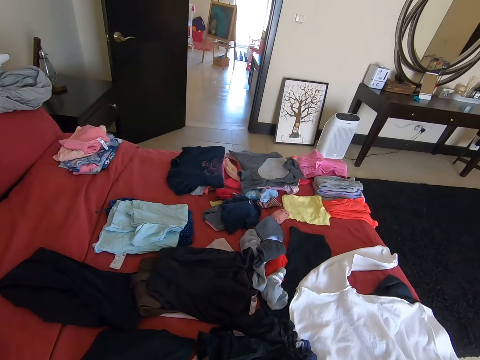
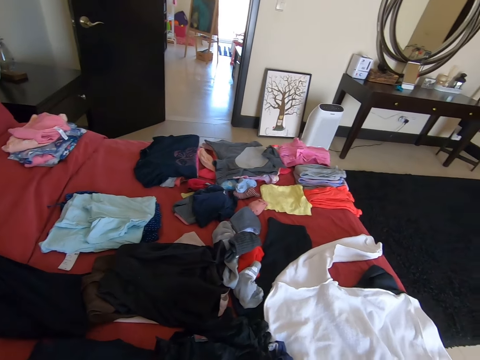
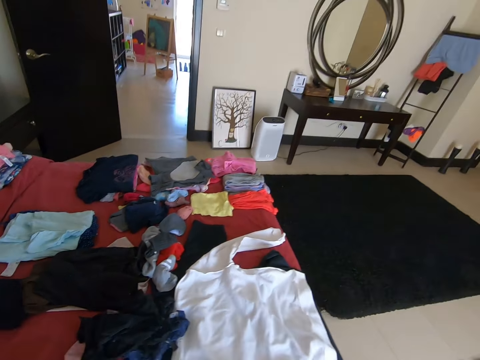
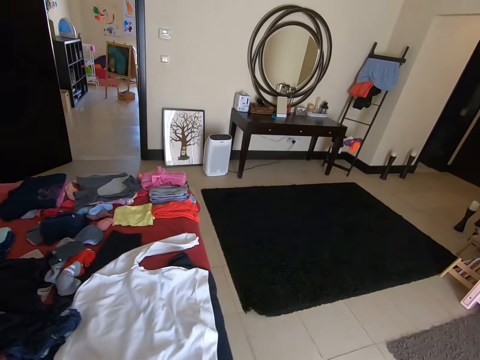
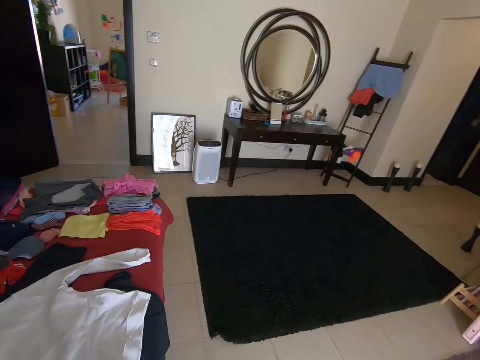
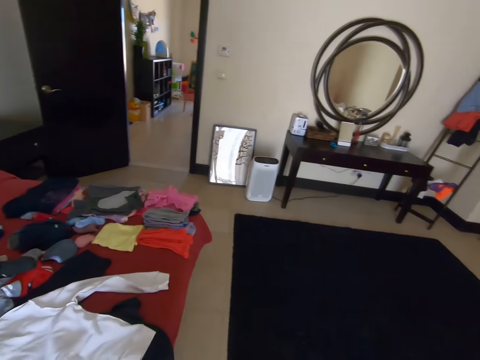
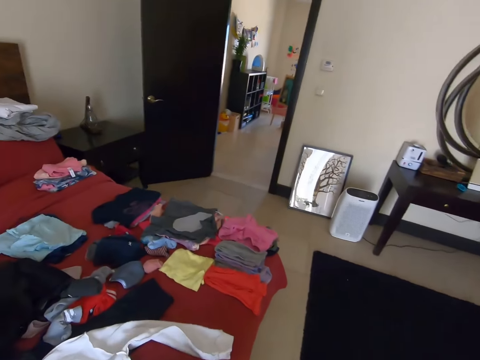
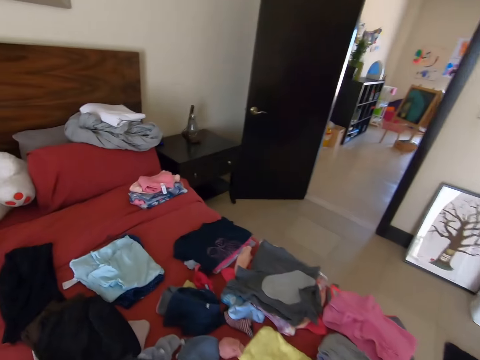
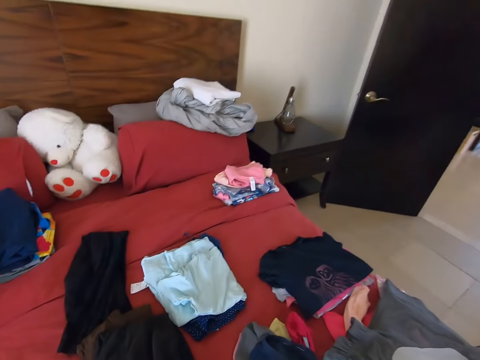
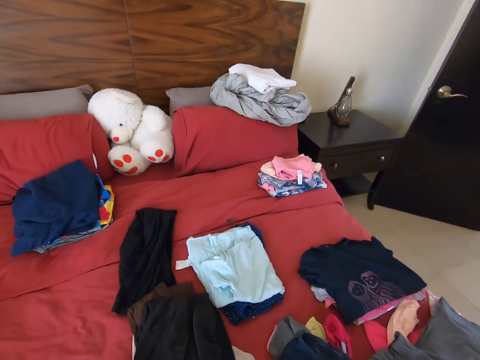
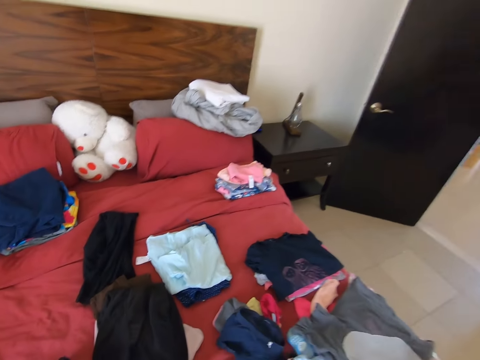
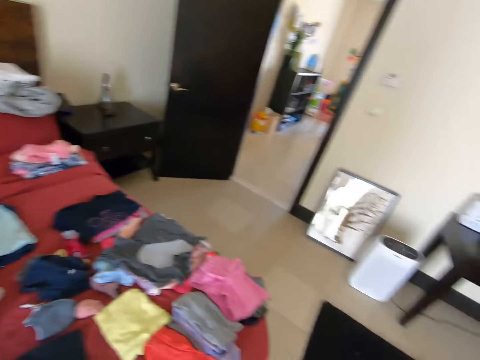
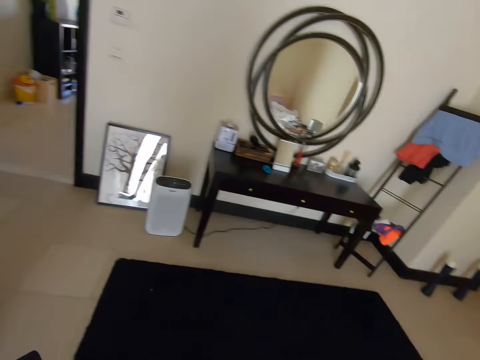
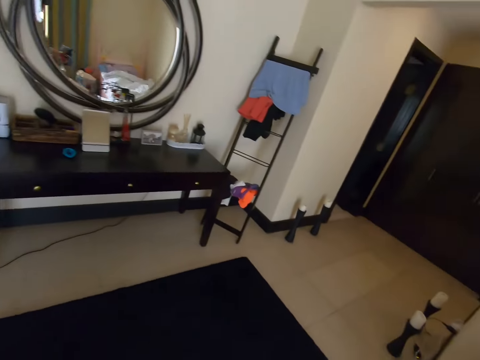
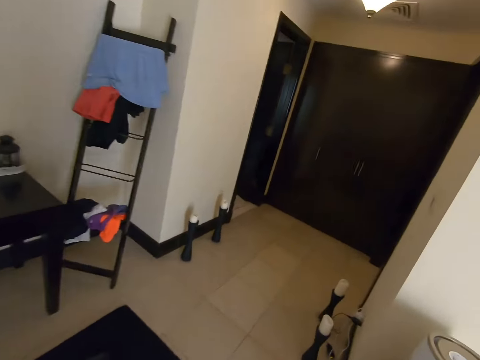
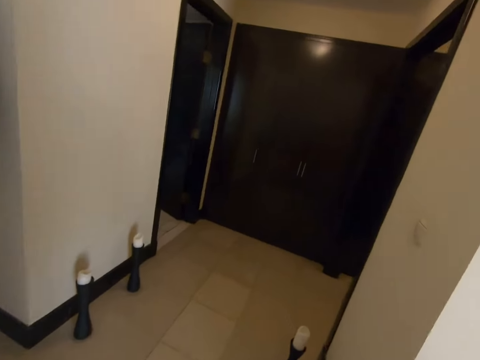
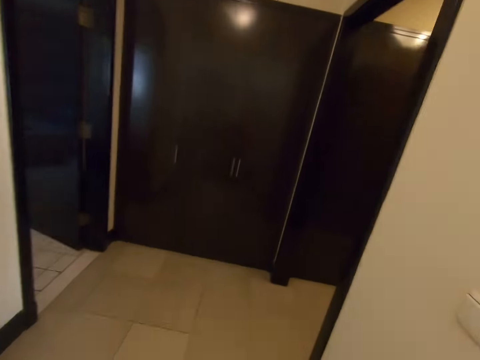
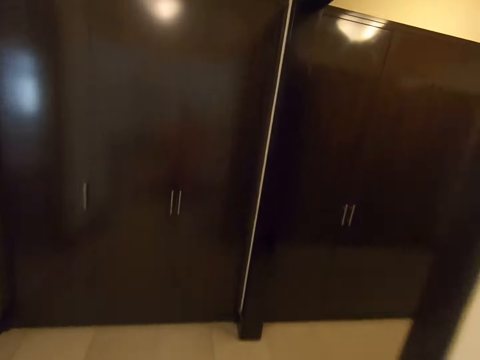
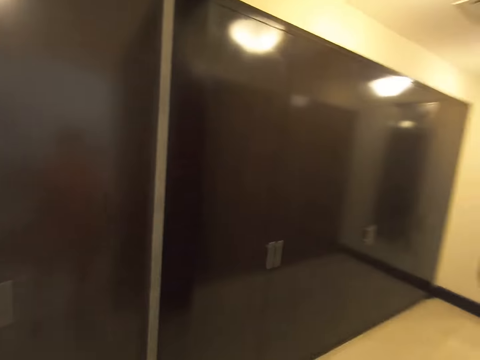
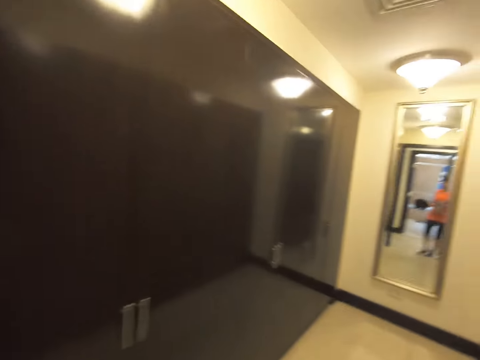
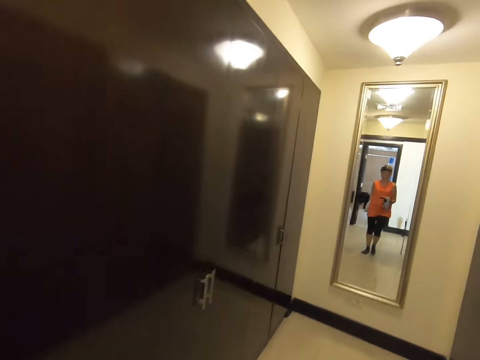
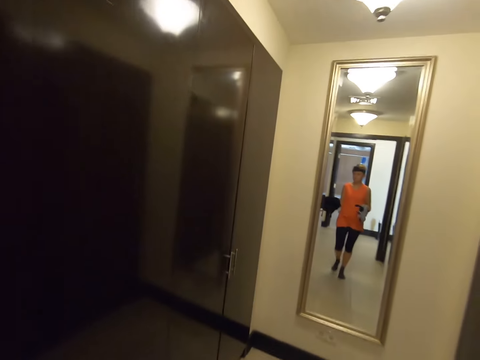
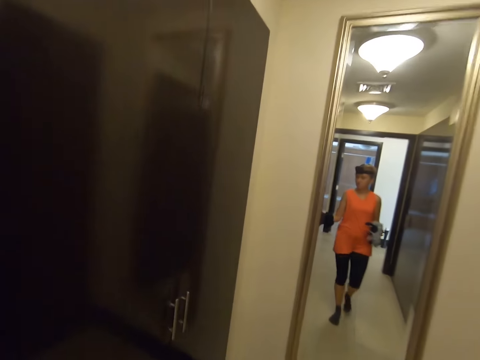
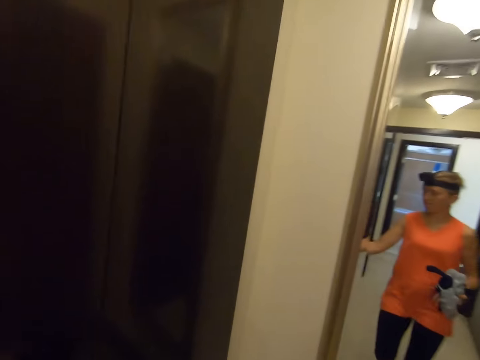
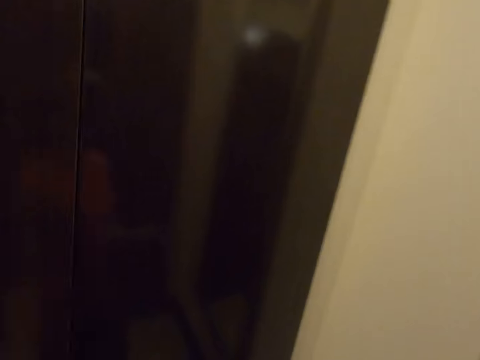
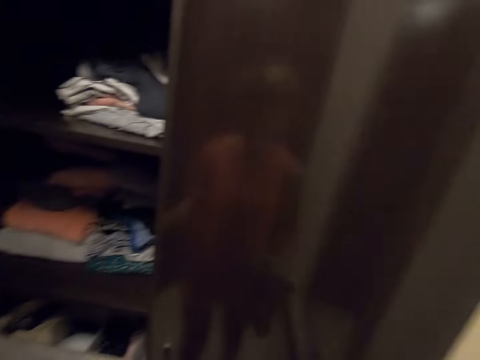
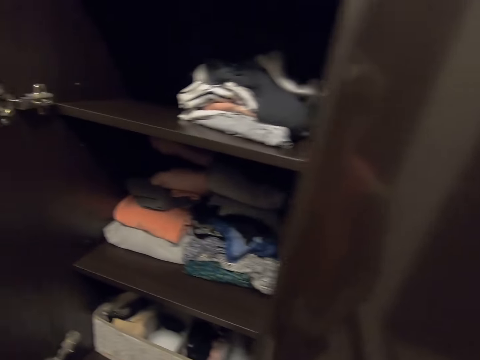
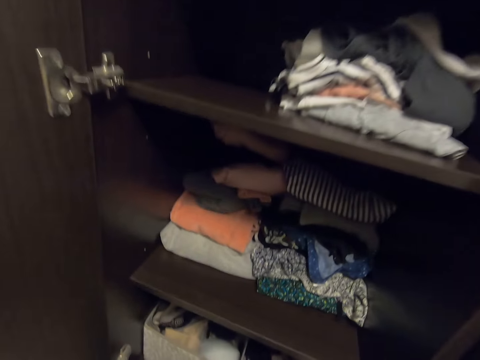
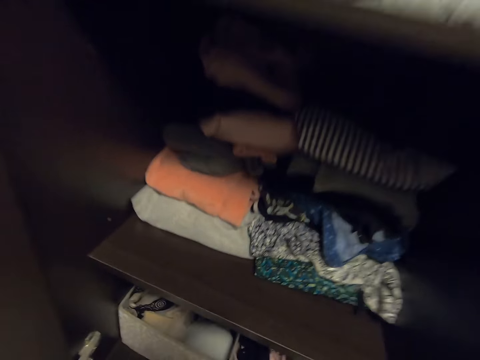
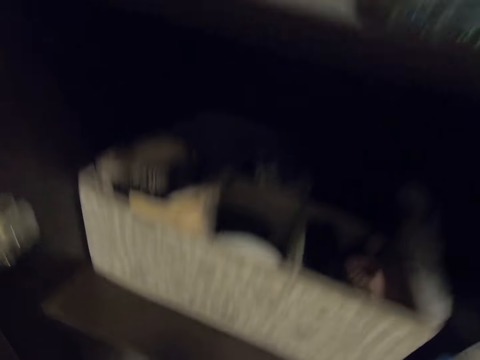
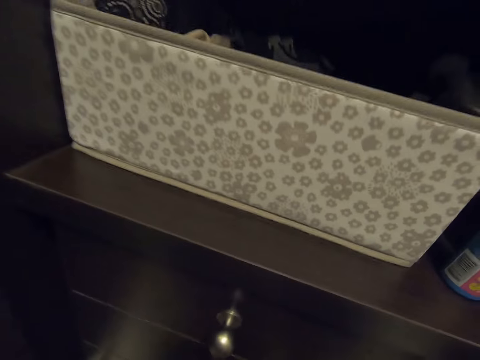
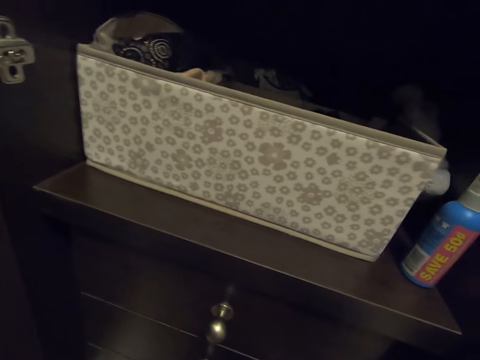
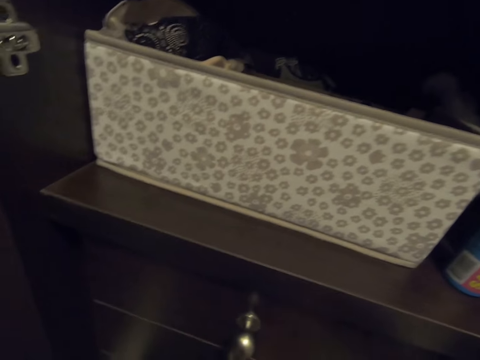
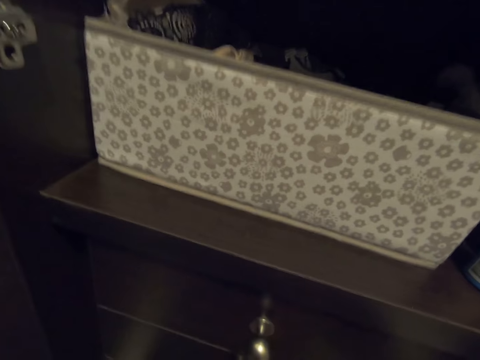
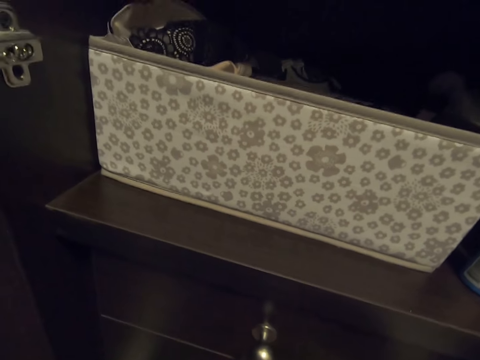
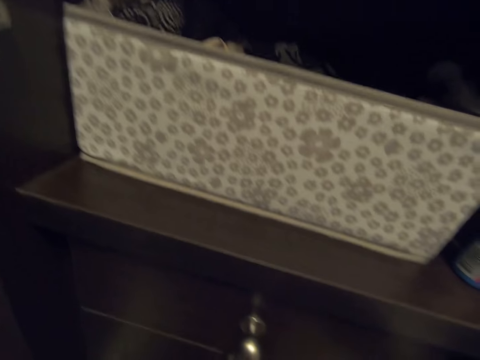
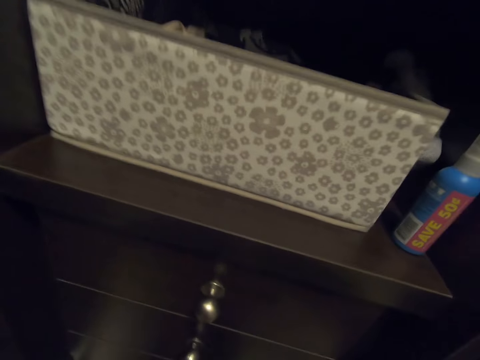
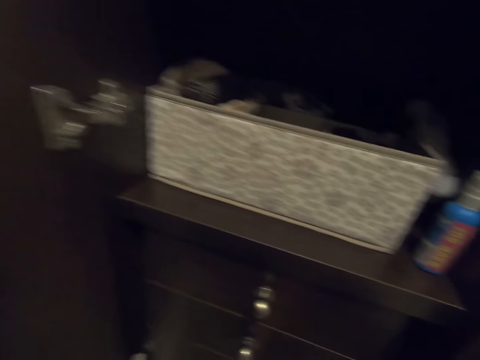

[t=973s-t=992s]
The camera wearer walks around. They pick clothes on the bed. They walk around the room. They open the wardrobe. They open a drawer. They put clothes in the drawer.

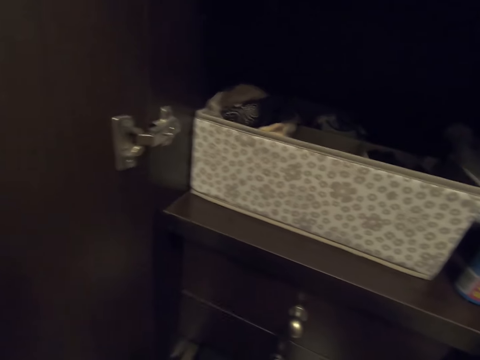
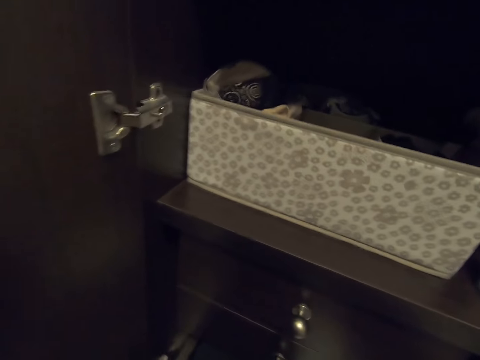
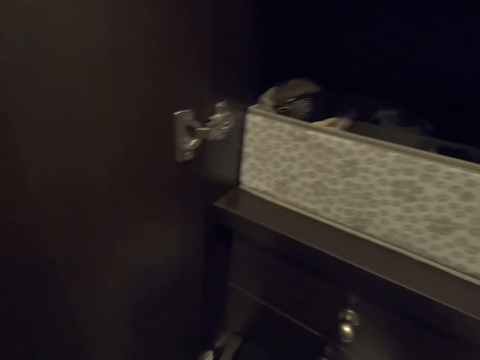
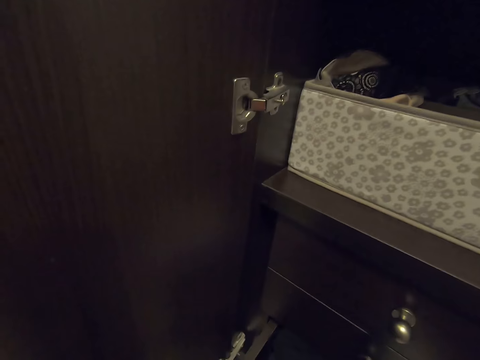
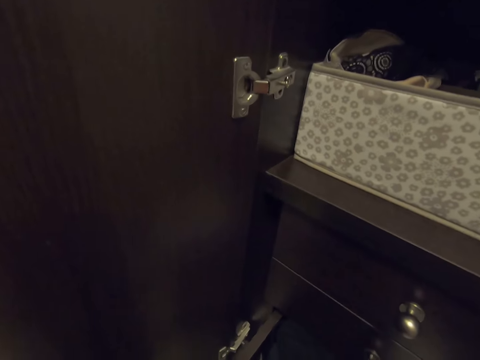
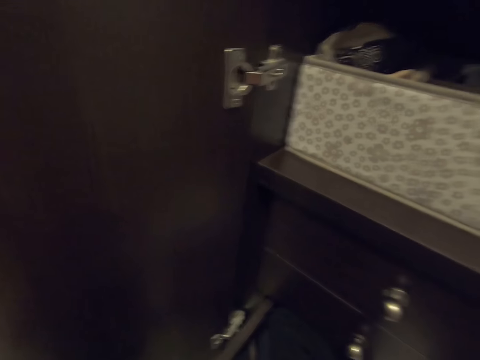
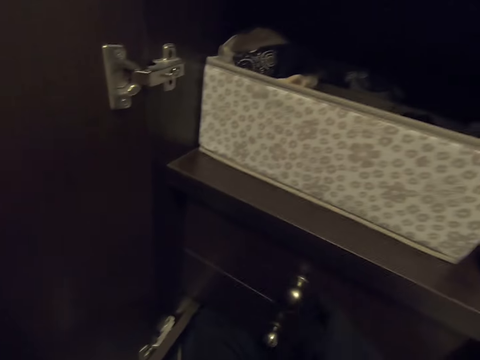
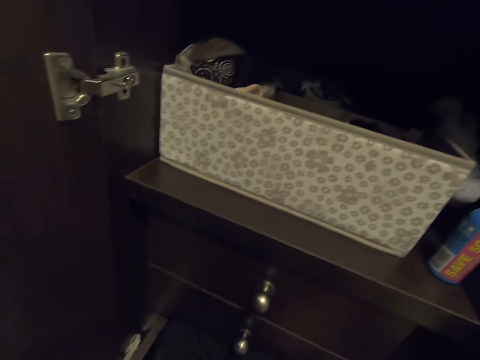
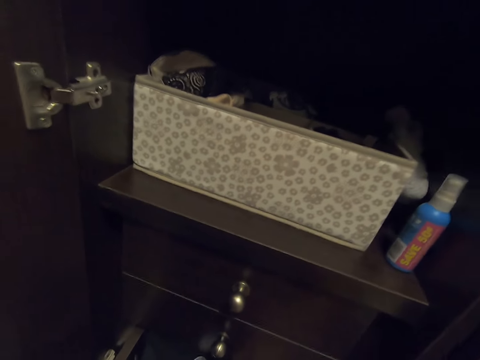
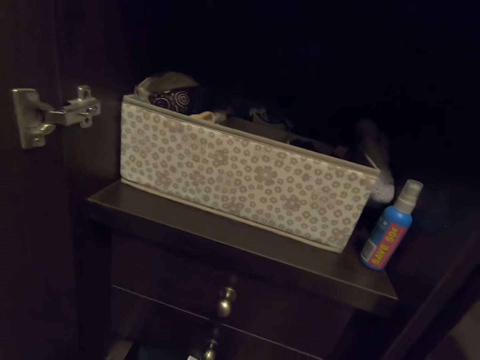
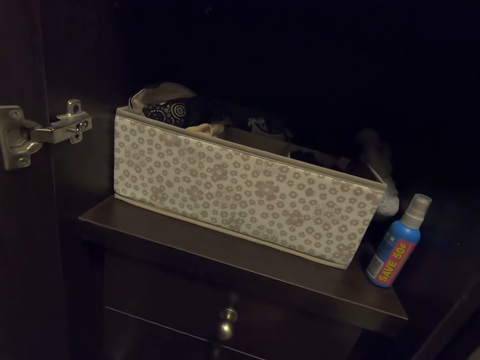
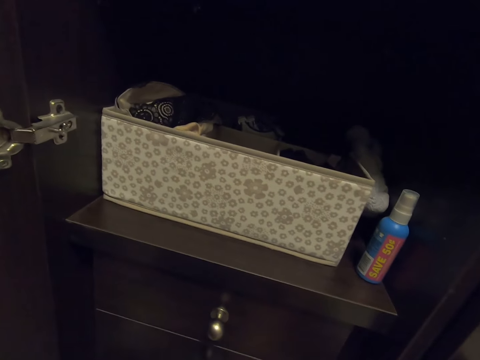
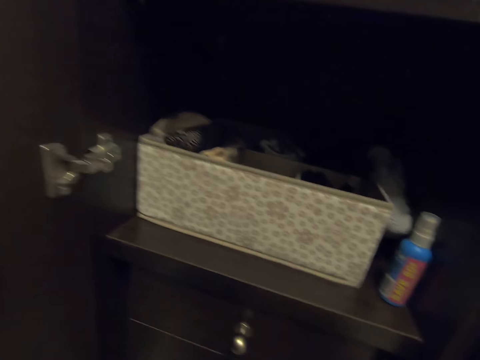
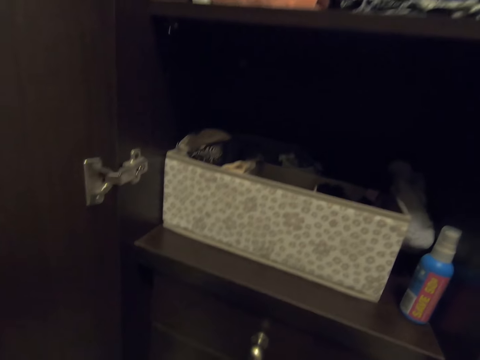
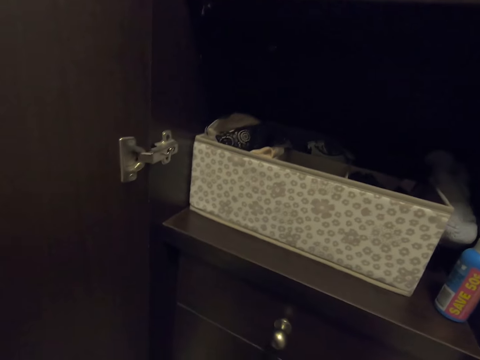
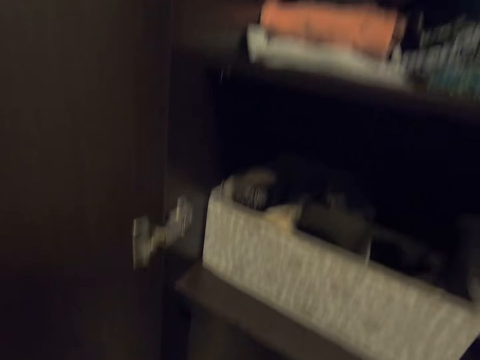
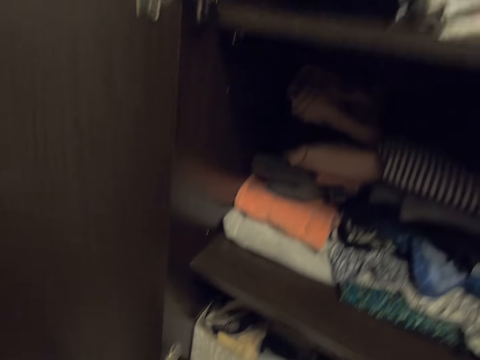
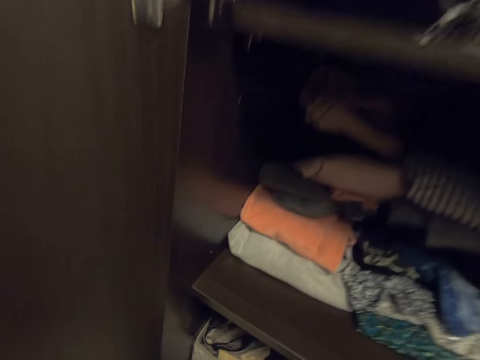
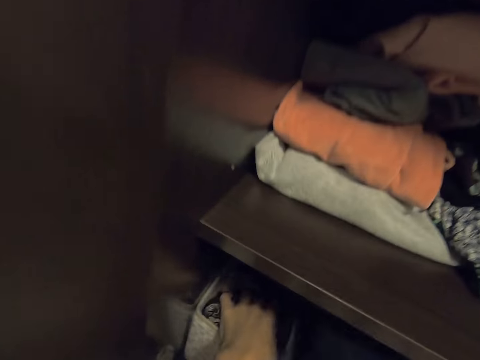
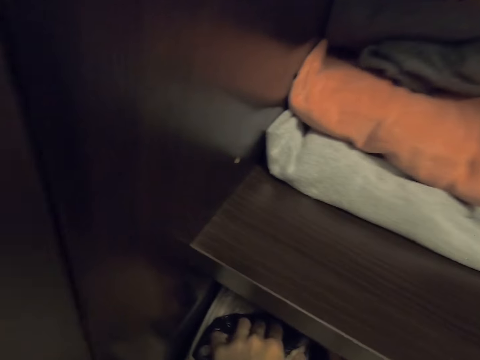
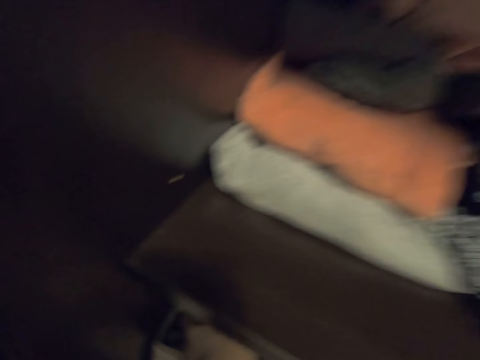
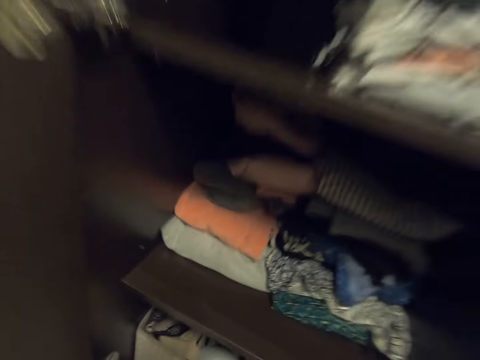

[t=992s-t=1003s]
The camera wearer turns to the side. They arrange clothes in a wardrobe. They put clothes in a drawer.
